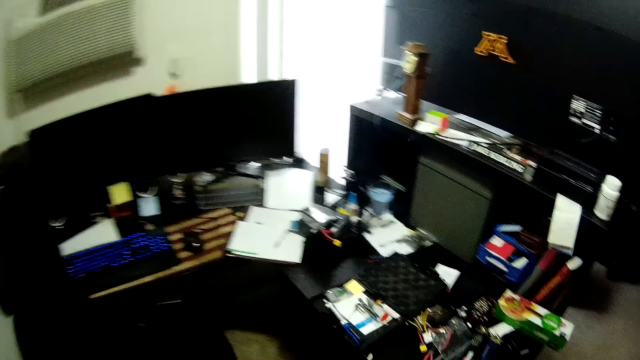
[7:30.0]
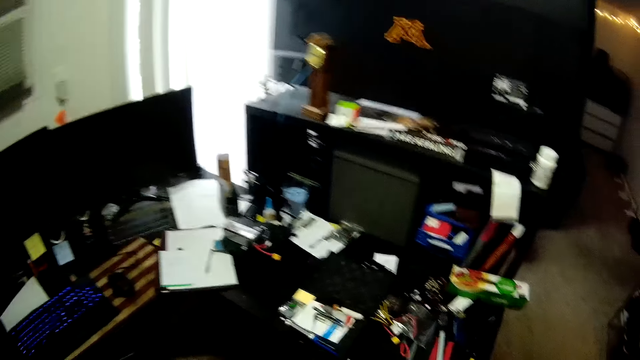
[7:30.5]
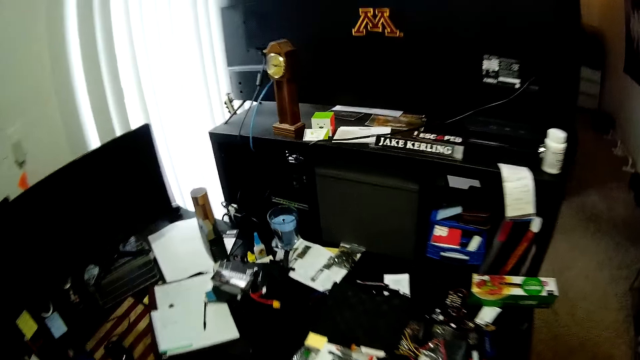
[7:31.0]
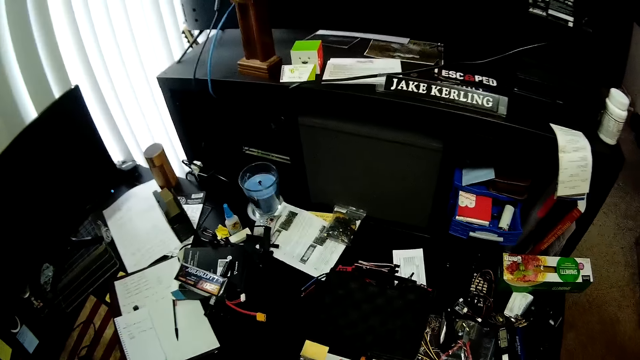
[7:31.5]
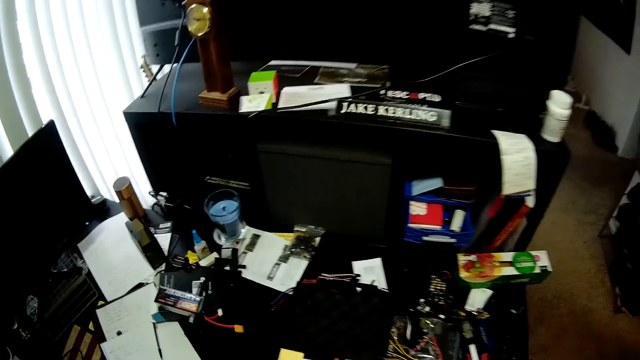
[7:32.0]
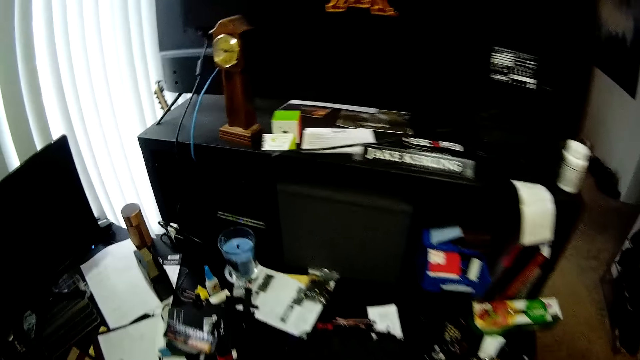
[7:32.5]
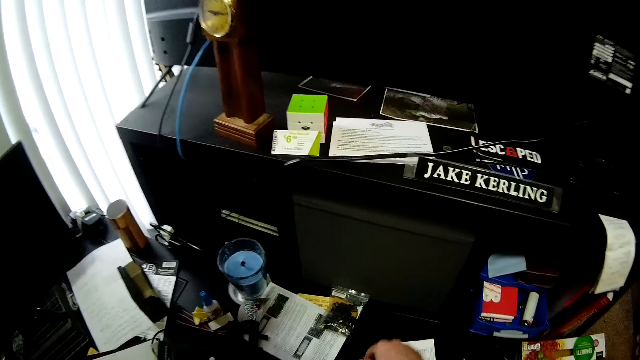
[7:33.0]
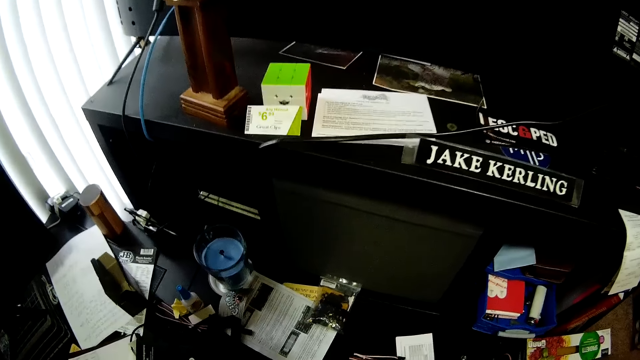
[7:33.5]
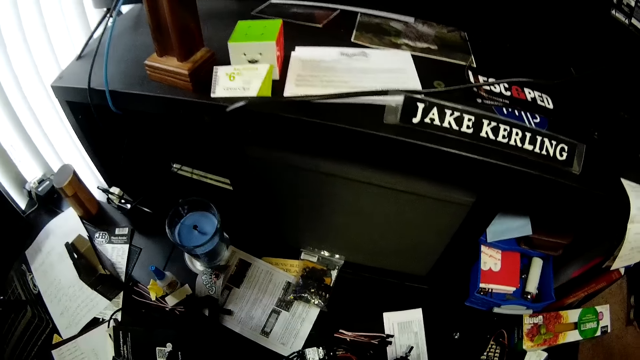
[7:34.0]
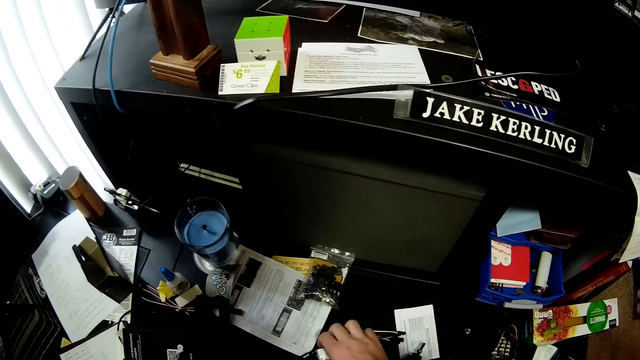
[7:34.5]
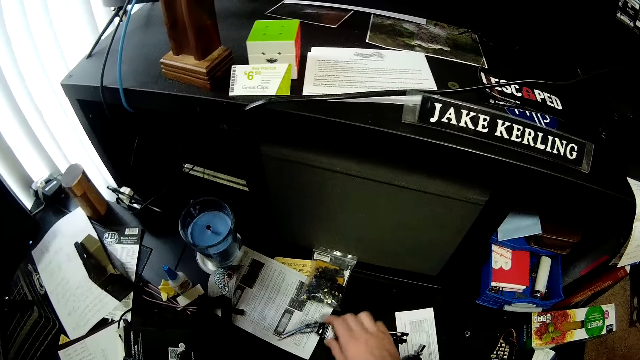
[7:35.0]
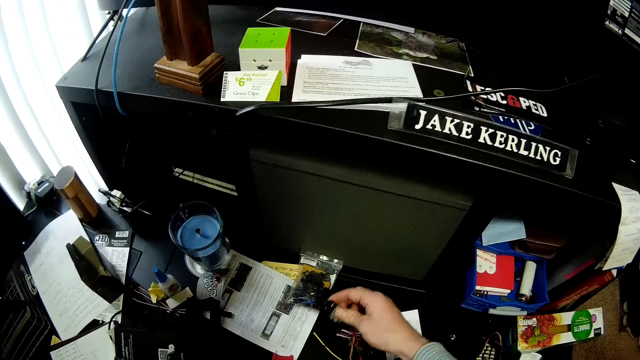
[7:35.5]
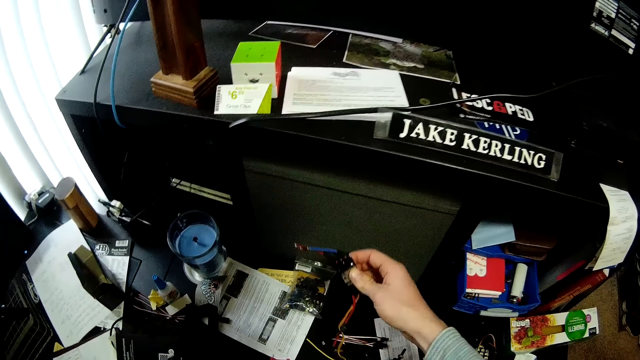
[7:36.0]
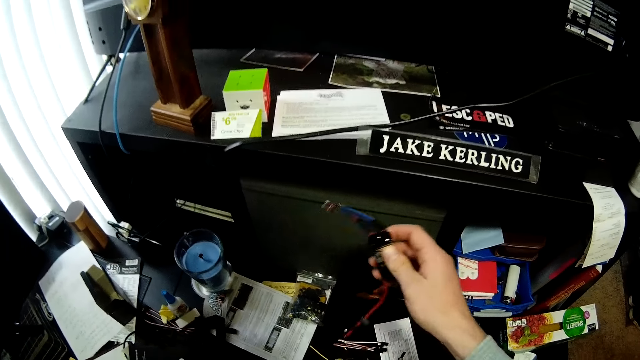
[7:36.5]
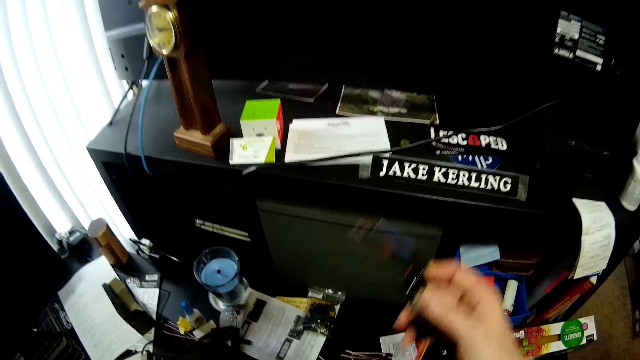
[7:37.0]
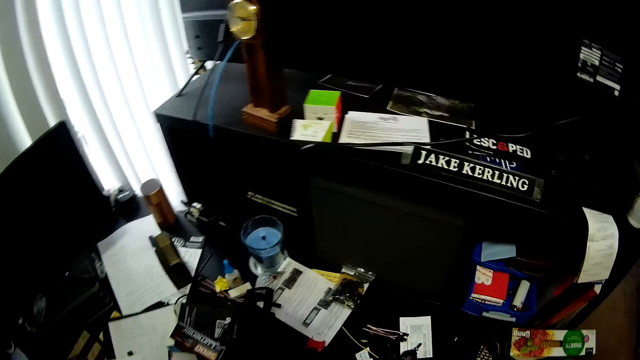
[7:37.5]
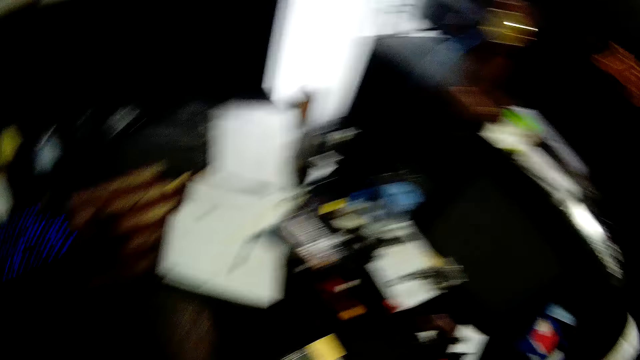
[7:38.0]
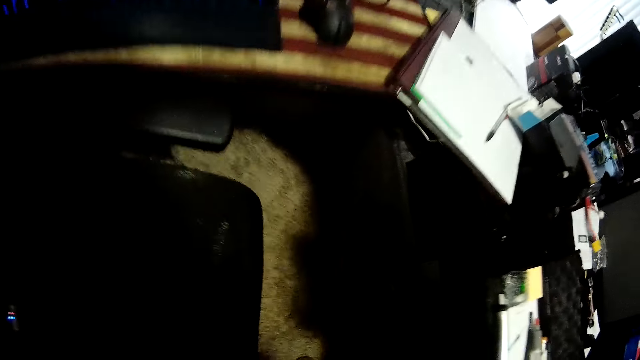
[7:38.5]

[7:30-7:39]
The camera wearer picks up an electrical part from the table.

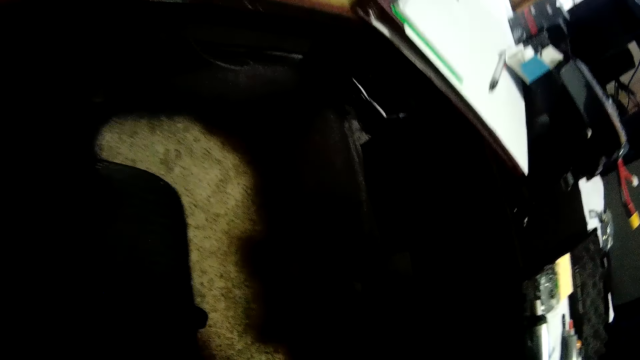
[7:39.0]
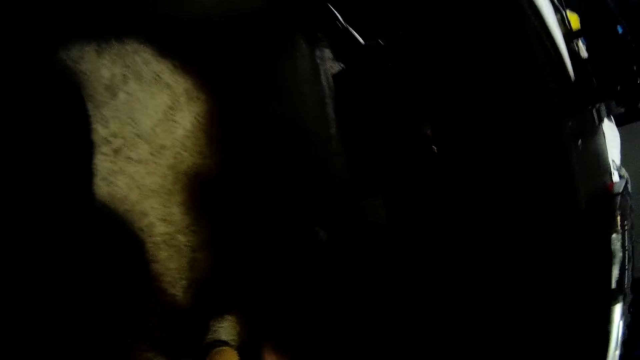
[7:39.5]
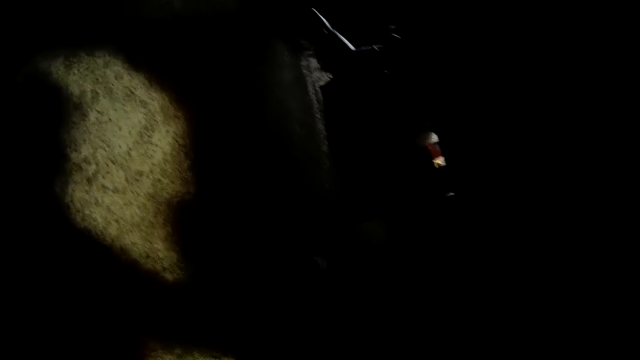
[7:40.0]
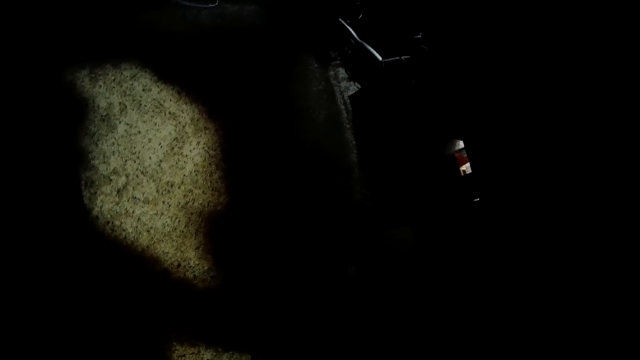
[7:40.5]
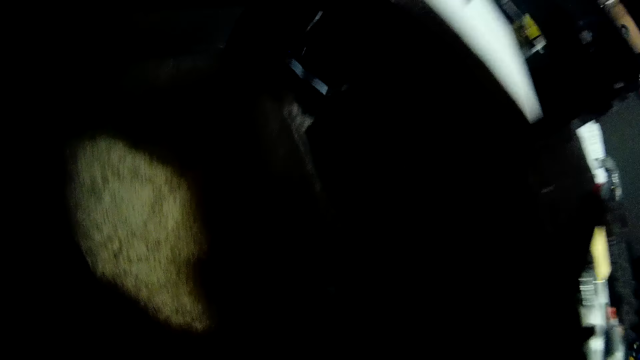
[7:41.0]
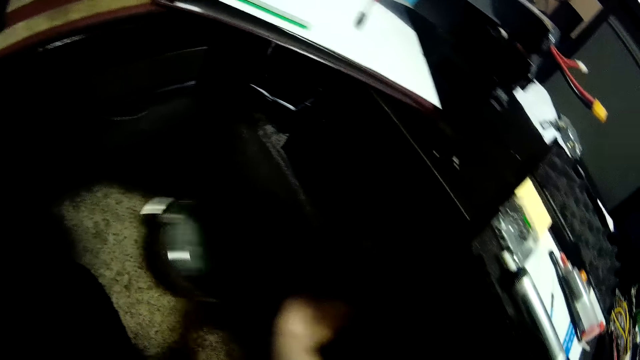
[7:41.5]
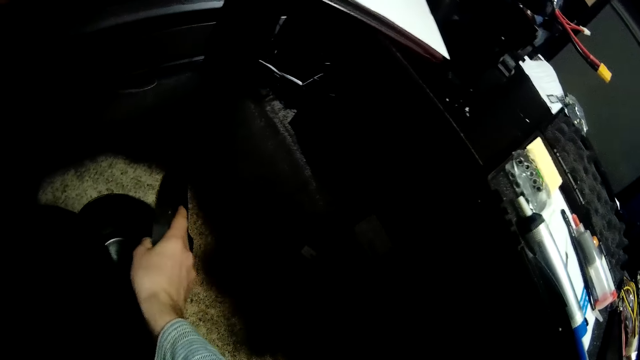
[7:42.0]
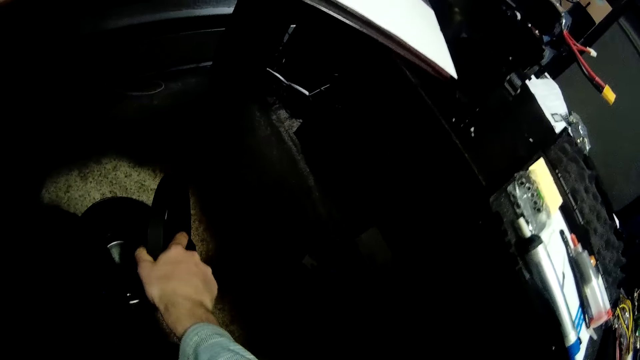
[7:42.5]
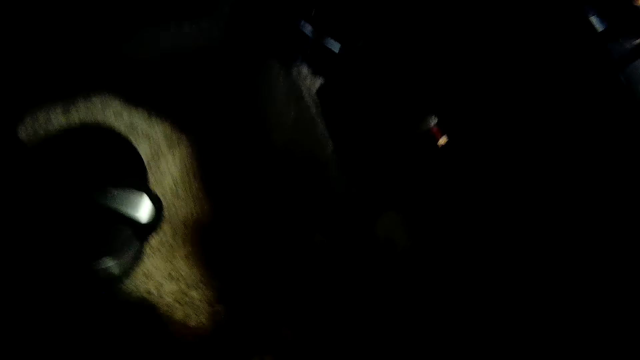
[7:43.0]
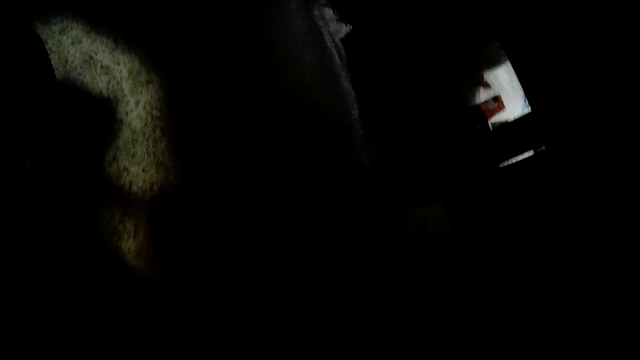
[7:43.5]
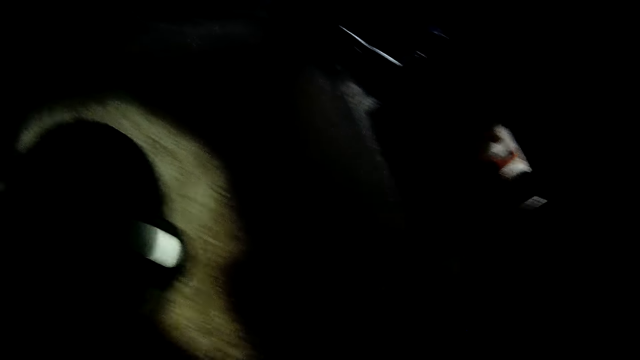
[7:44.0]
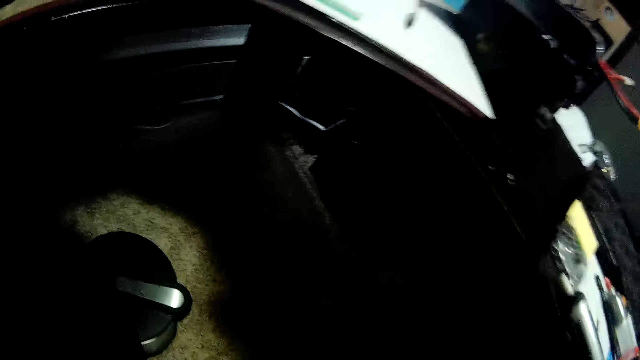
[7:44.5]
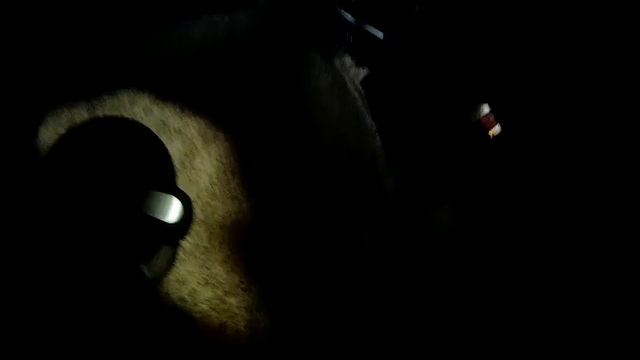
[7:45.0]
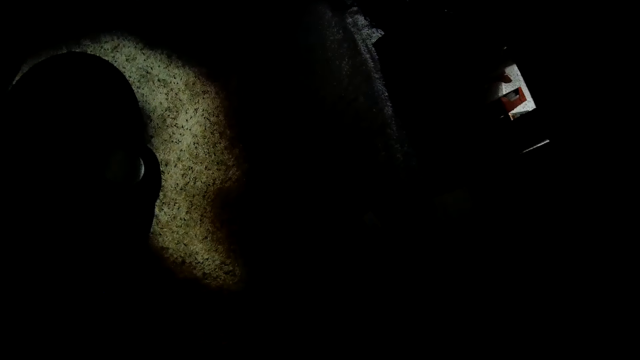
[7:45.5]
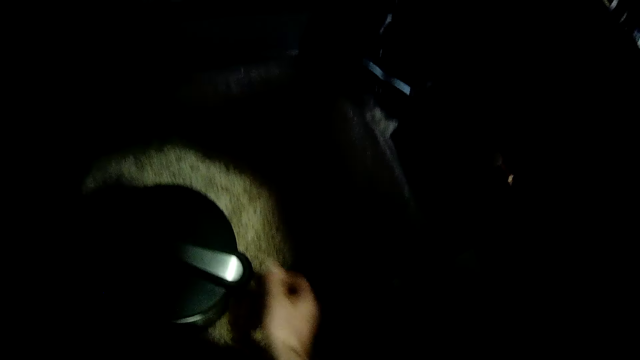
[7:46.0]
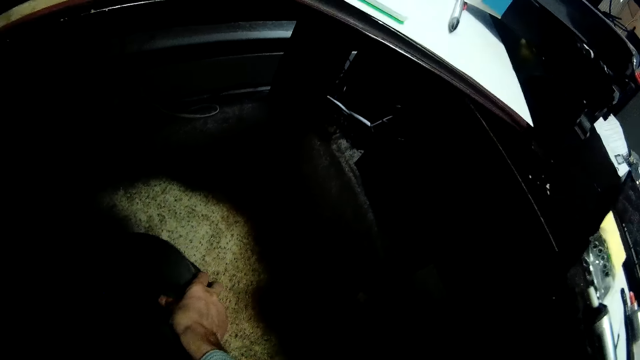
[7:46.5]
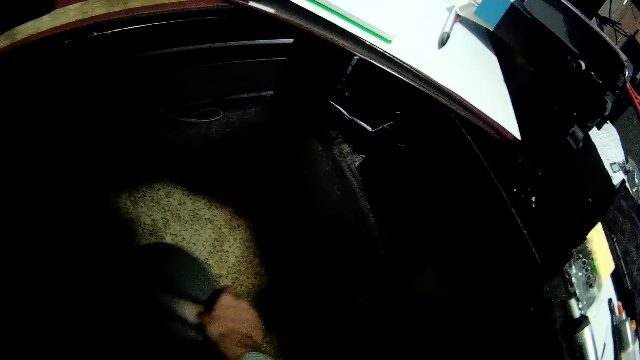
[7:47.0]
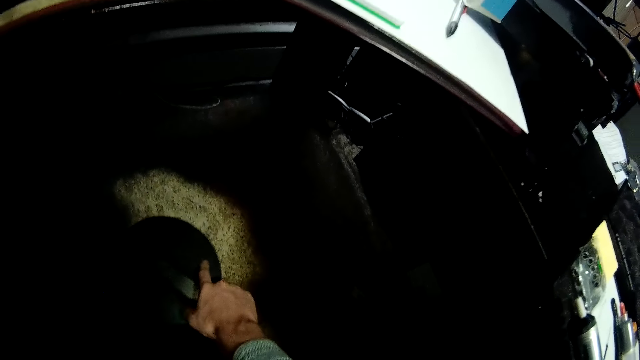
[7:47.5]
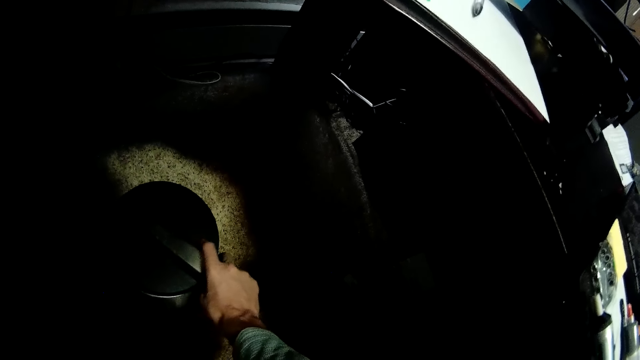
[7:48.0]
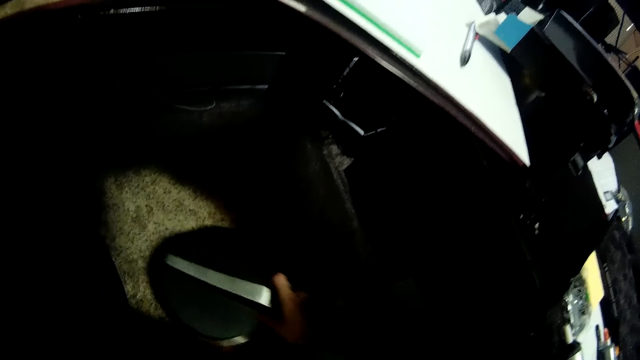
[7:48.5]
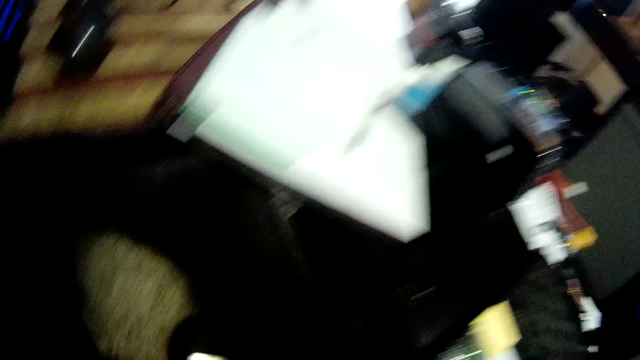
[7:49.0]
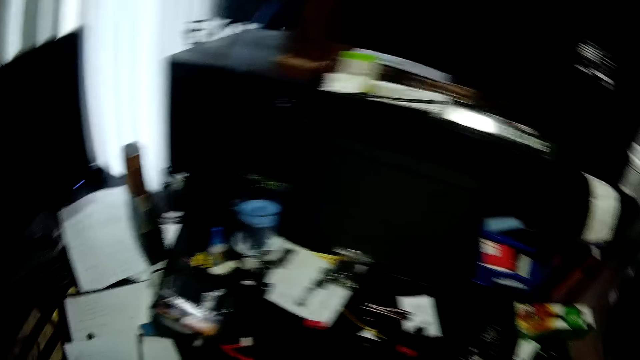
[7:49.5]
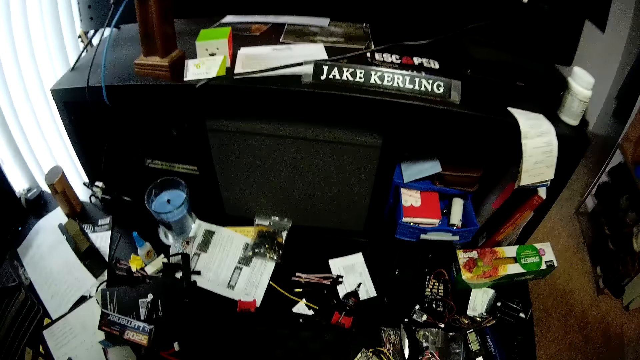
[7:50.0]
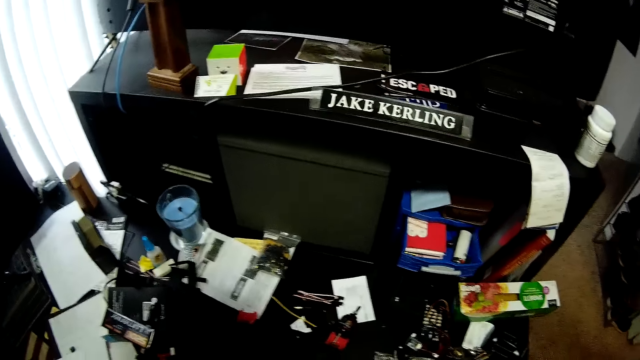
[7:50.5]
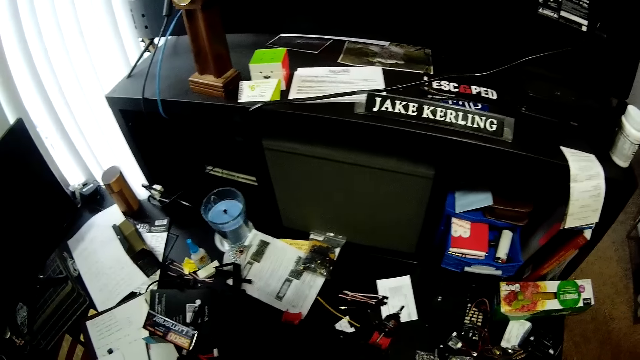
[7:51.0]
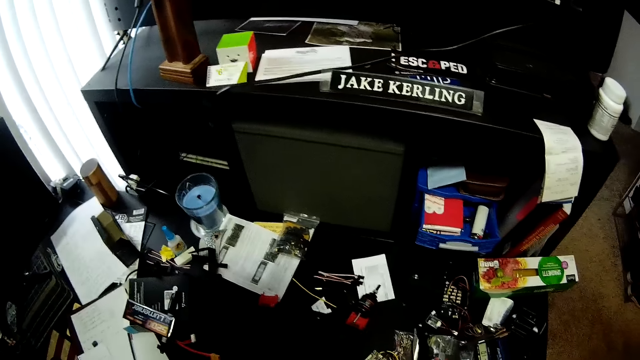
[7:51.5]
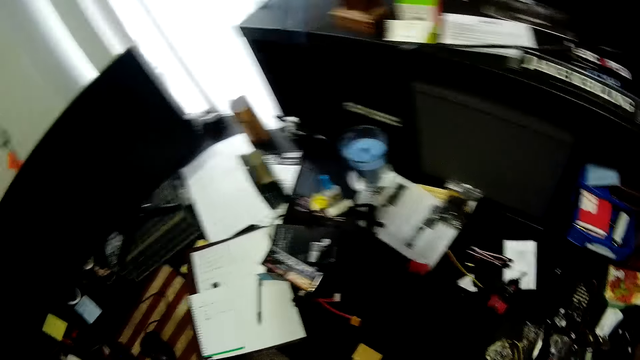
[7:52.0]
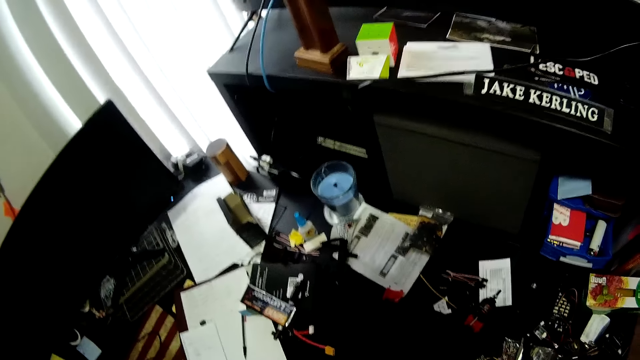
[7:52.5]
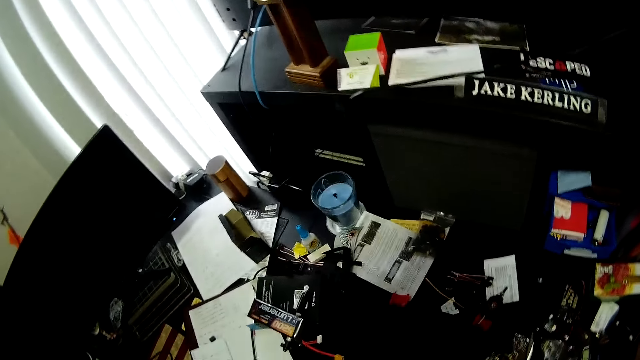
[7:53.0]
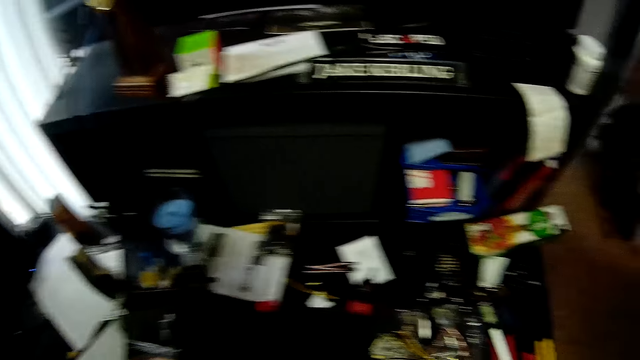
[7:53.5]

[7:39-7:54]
The camera wearer looks under the table. They close the jar. They hold a dustbin. They look under the table. They move the jar. They move the dustbin. They look around the worktable.
